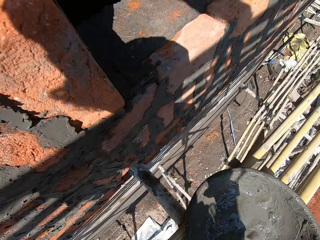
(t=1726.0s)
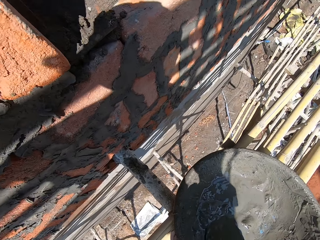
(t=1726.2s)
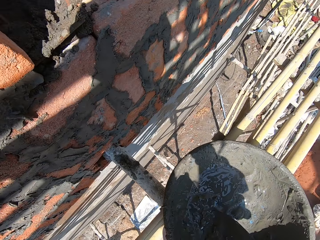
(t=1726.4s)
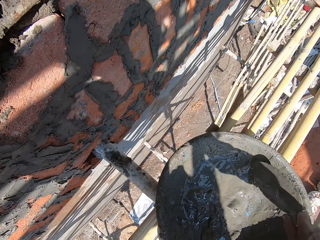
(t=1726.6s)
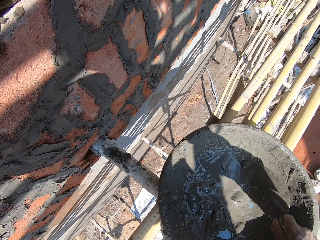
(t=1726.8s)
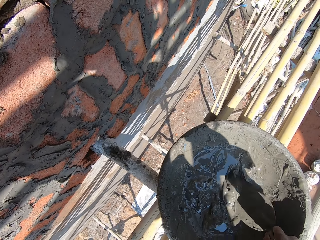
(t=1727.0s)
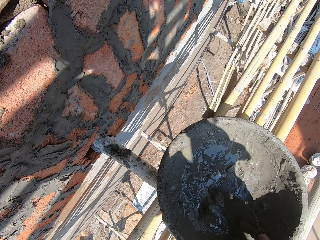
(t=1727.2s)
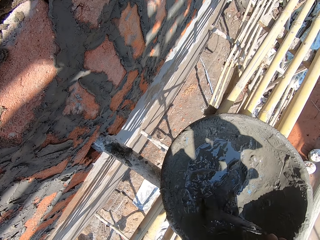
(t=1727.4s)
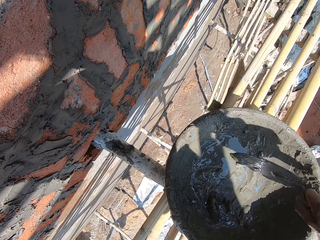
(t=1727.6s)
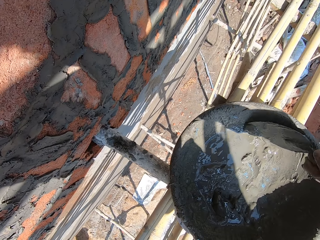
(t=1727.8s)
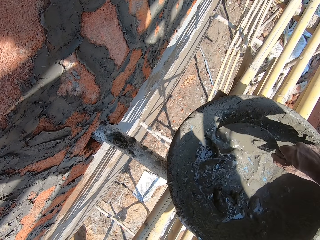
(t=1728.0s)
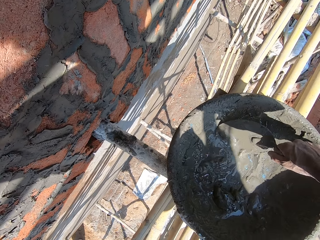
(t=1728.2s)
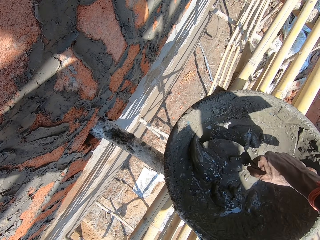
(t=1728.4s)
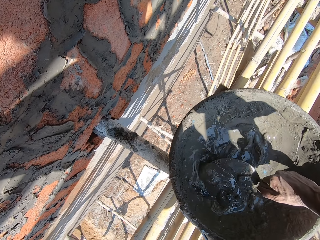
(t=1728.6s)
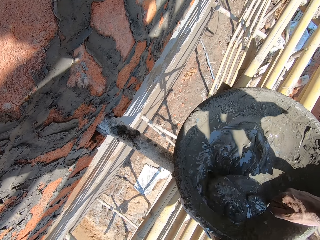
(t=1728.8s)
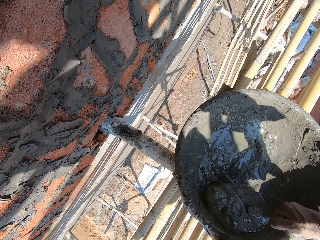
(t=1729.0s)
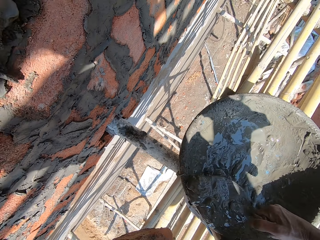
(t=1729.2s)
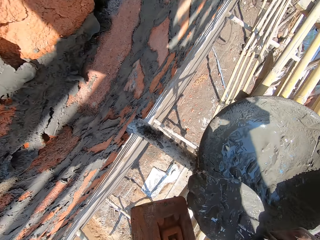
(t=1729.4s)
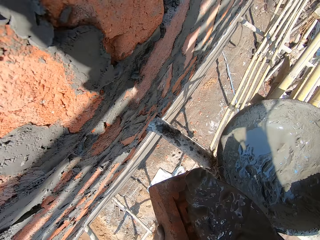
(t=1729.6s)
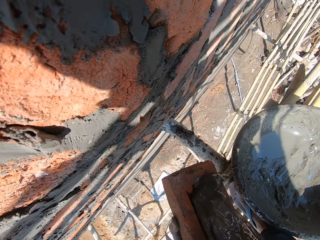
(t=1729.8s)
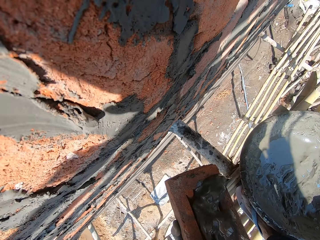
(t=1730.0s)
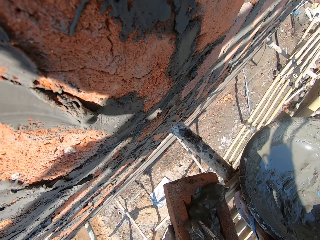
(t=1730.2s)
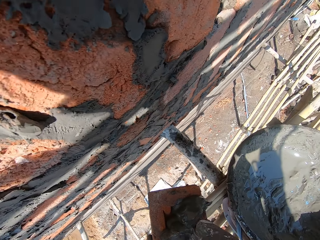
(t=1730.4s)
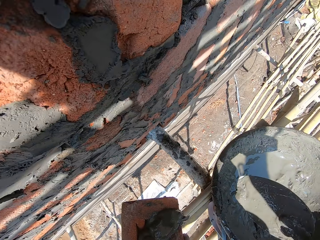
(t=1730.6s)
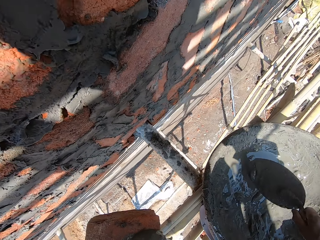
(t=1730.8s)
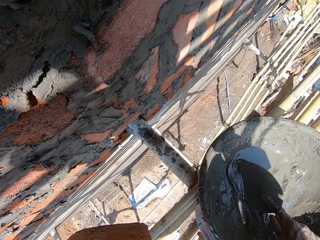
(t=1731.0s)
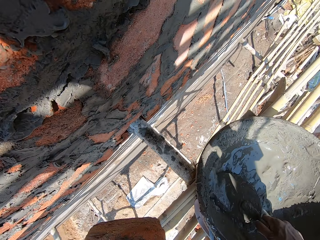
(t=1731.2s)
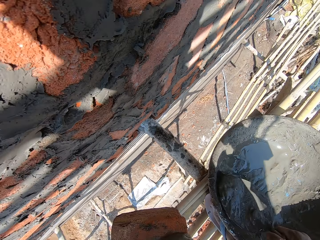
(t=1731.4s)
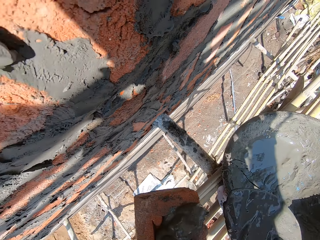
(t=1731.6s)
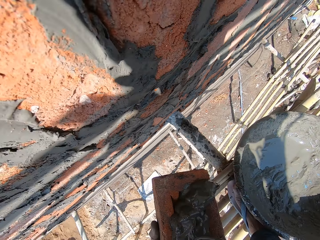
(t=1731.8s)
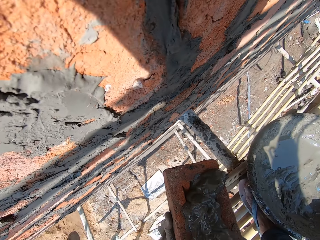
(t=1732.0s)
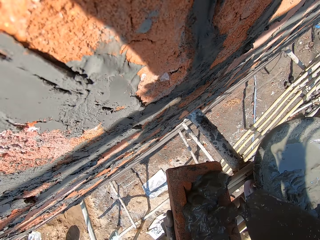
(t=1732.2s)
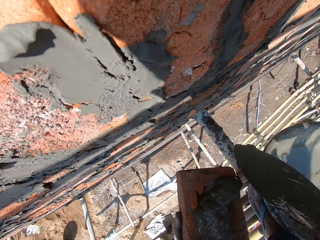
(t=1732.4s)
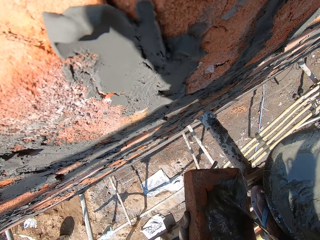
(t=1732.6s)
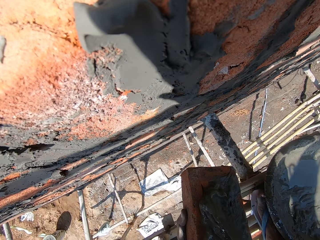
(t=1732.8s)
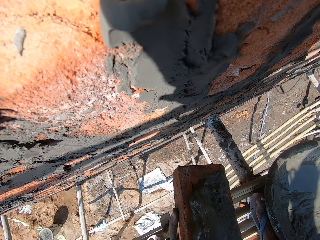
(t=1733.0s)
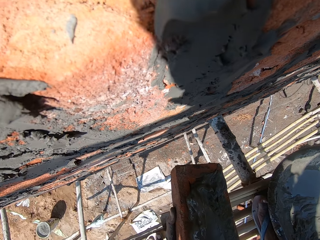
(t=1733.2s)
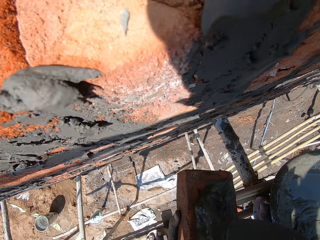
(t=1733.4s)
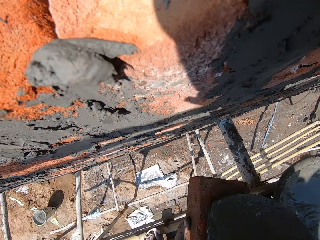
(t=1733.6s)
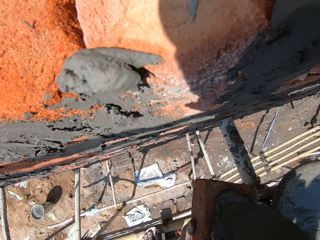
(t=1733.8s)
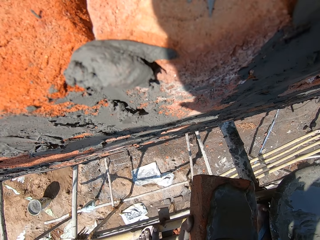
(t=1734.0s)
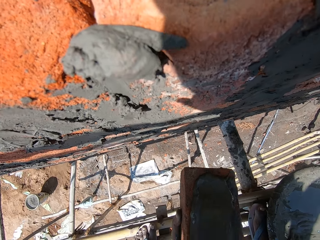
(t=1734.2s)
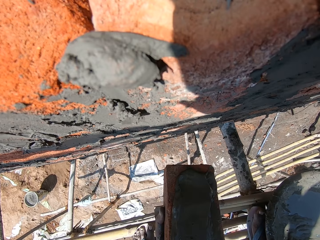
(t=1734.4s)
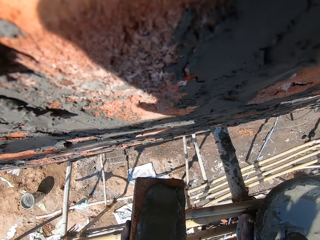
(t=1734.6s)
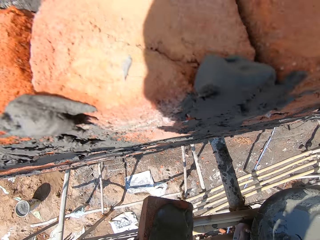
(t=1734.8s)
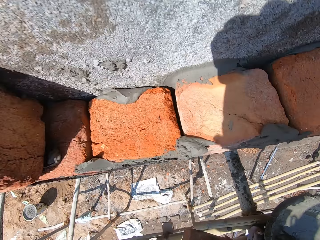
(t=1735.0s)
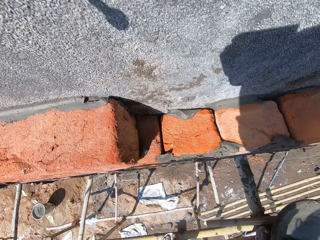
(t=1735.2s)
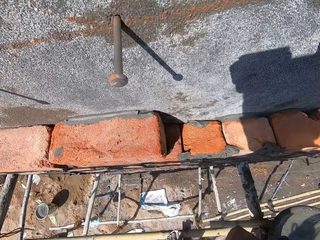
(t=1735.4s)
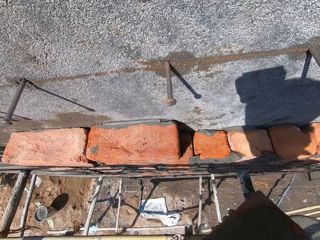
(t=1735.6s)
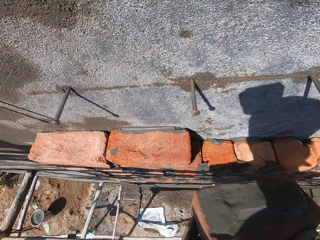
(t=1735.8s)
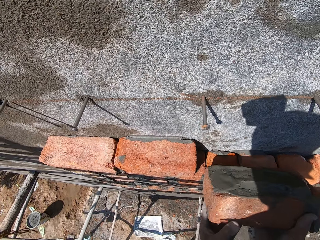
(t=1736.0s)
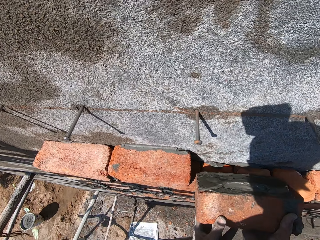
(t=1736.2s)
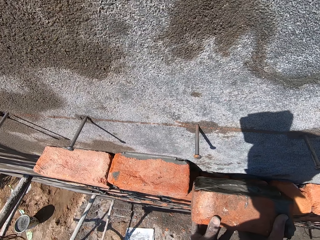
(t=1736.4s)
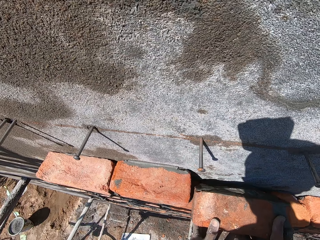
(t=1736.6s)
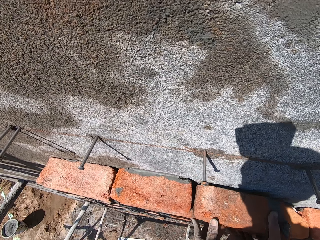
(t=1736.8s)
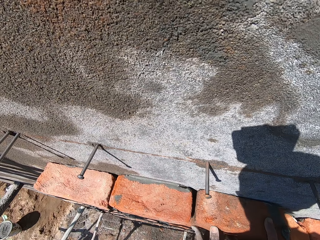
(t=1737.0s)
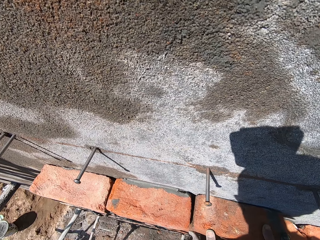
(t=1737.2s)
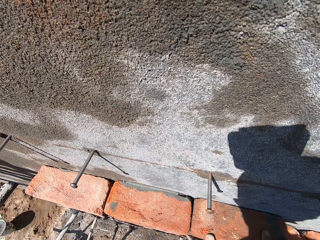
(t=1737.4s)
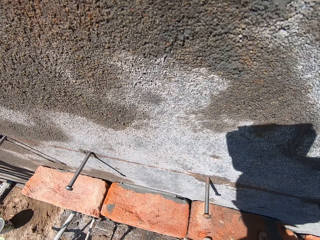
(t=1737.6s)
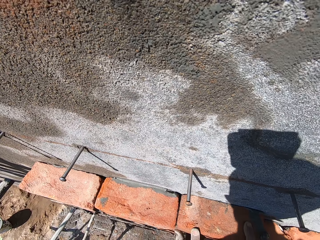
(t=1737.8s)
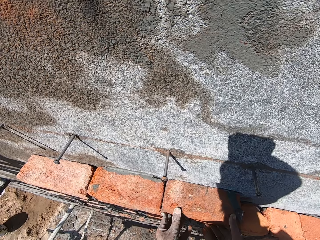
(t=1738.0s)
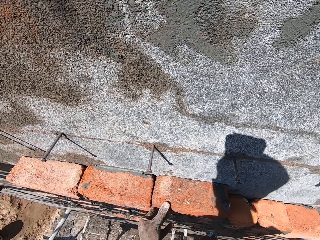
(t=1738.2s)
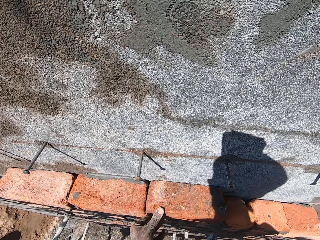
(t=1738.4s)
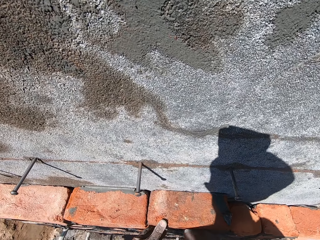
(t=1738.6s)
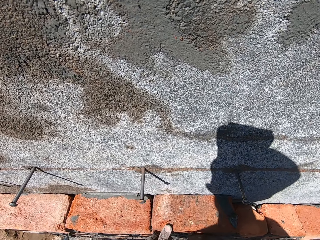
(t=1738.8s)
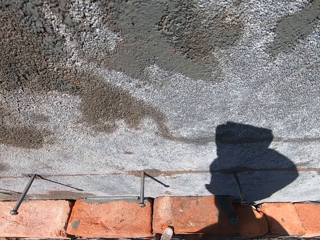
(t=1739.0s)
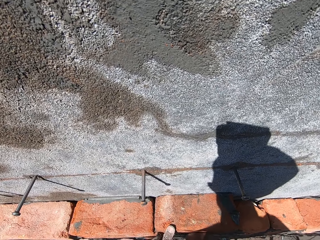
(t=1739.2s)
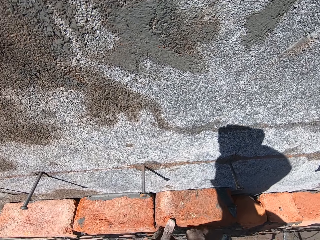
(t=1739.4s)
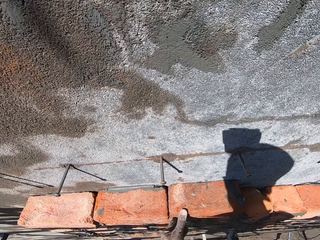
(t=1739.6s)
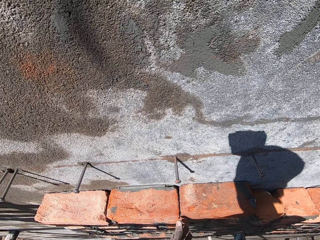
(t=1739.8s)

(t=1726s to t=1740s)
The camera wearer scoops mortar from the head pan with the trowel in his right hand. He stirs cement with the trowel. He spreads the mortar on the brick in his left hand with the trowel in his right hand. He scoops mortar from the head pan with the trowel in his right hand. He spreads the mortar on the brick in his left hand with the trowel in his right hand. He sets the brick on the wall with both hands.

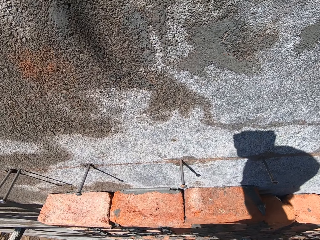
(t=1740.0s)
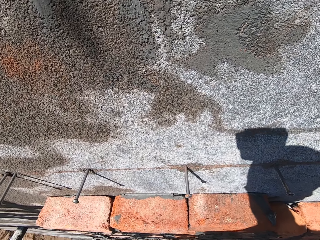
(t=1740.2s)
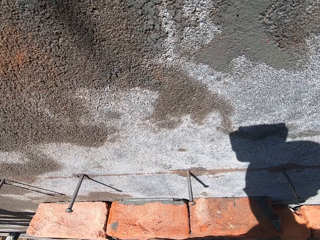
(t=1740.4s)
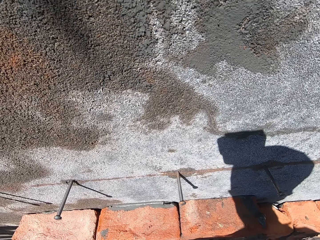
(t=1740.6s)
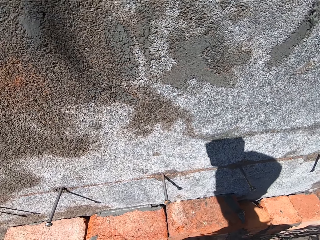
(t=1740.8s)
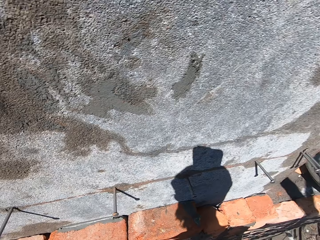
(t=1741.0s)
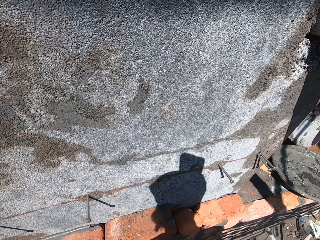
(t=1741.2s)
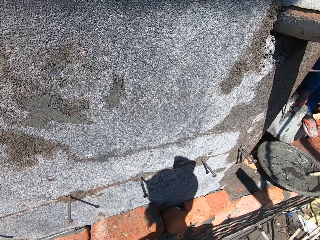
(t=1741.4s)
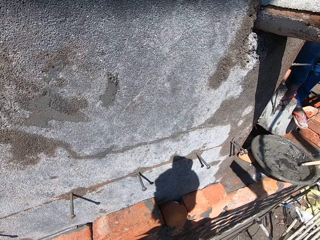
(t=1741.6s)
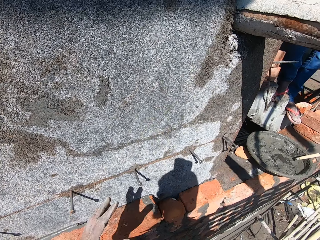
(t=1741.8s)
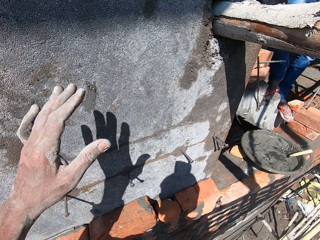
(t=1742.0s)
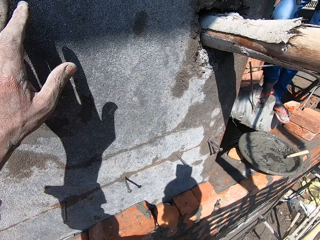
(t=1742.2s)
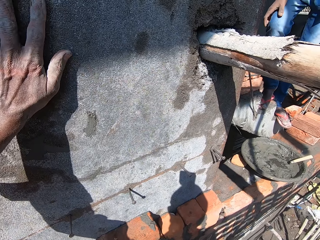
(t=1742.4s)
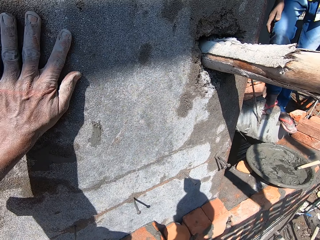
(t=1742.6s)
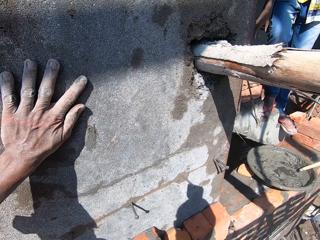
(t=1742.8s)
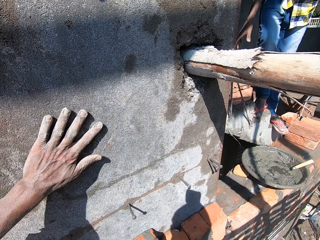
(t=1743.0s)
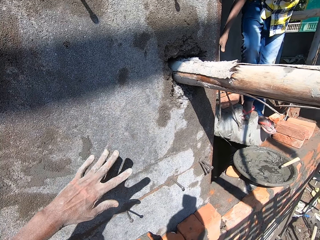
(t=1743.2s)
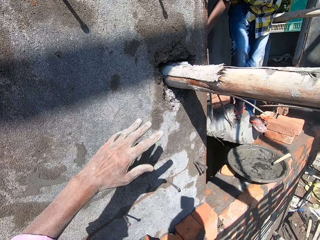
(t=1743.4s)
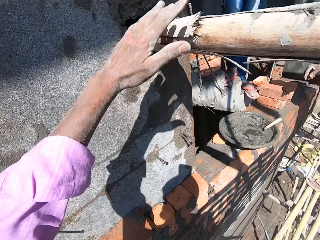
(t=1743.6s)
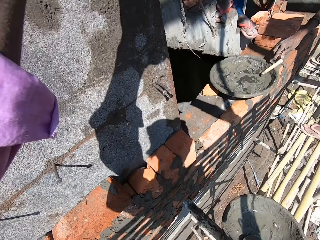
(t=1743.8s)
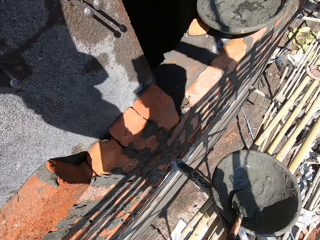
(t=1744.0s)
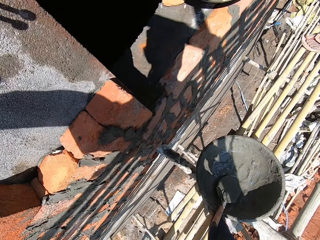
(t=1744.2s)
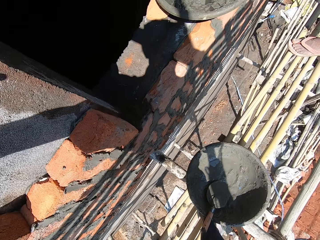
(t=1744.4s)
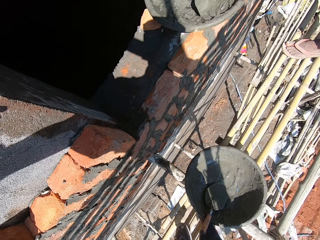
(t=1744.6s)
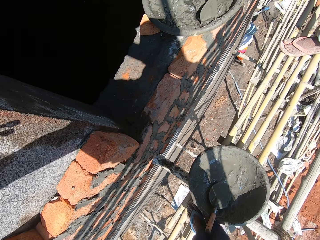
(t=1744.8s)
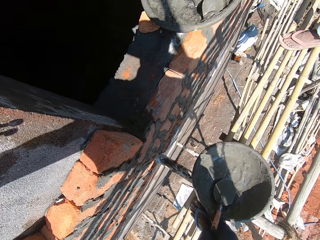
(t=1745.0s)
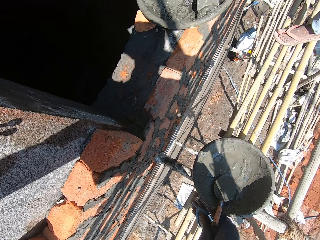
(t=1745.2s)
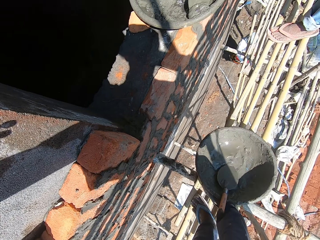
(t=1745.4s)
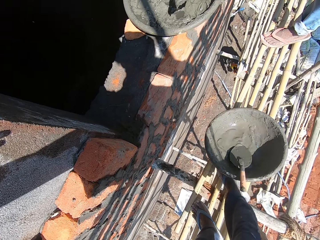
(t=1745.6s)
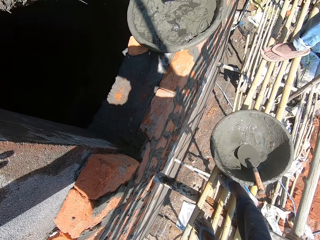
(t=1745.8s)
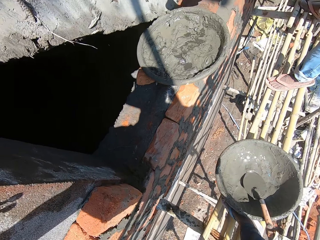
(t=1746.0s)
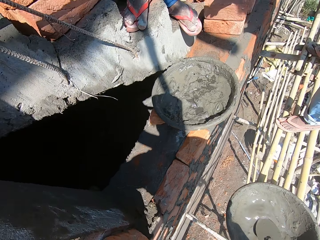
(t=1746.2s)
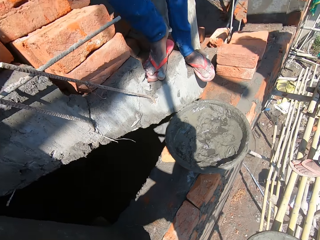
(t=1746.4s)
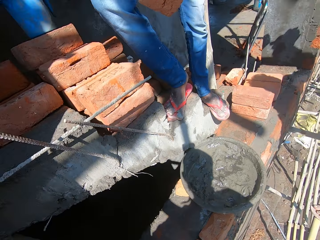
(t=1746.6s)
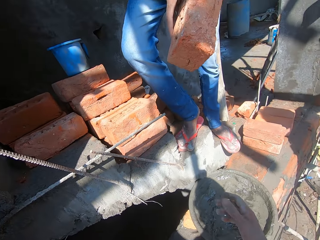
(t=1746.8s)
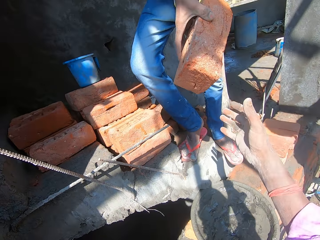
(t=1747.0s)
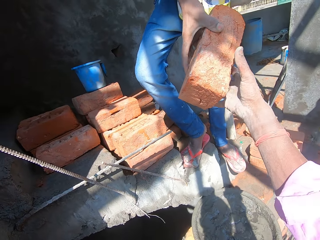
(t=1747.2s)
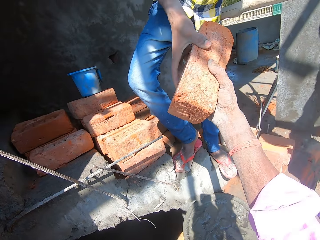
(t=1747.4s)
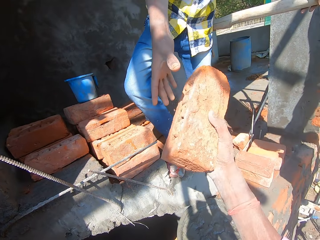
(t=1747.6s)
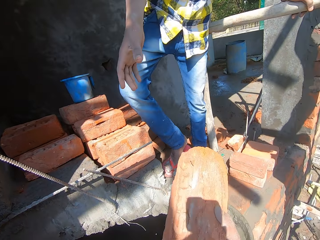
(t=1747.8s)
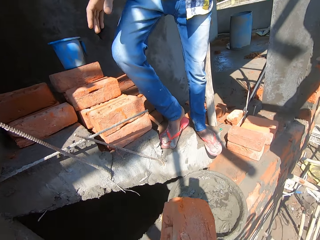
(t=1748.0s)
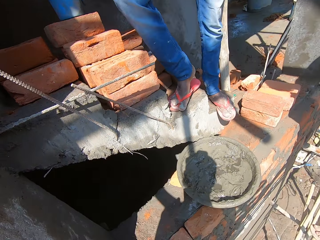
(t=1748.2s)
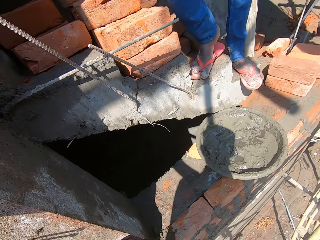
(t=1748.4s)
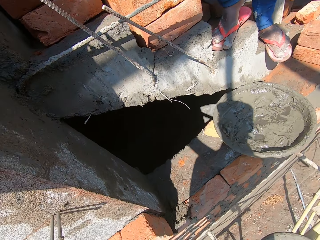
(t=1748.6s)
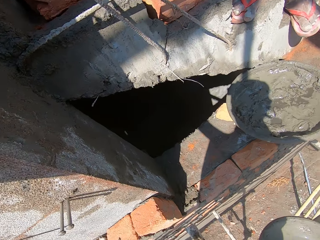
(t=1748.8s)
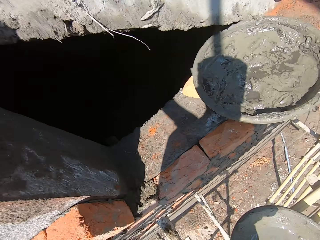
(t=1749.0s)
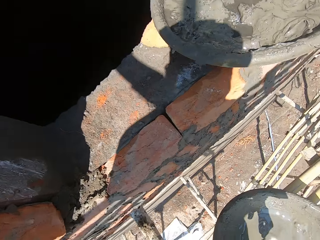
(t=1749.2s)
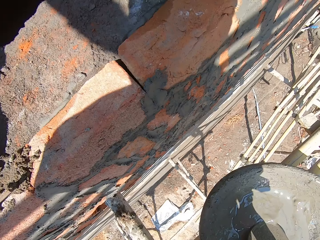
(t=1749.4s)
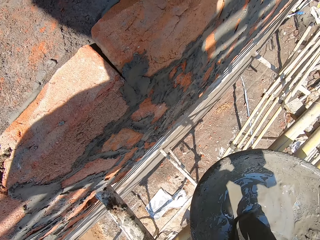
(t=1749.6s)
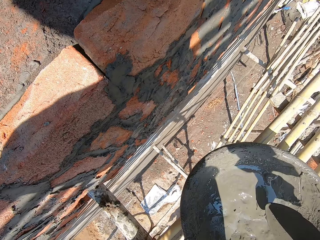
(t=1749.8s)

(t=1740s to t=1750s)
The camera wearer rubs his left hand on the wall. He moves the head pan on the scaffold with his leg. He receives a brick from the man with his right hand. He picks the trowel from the head pan on the scaffold with his right hand.
